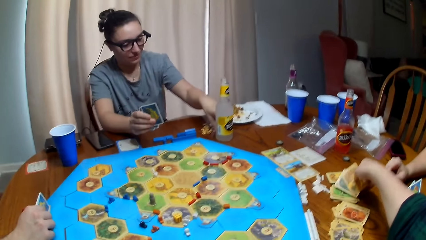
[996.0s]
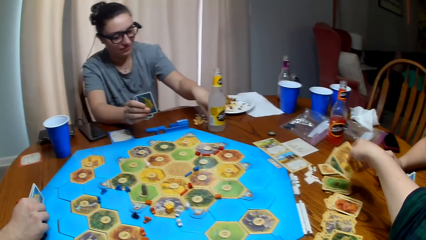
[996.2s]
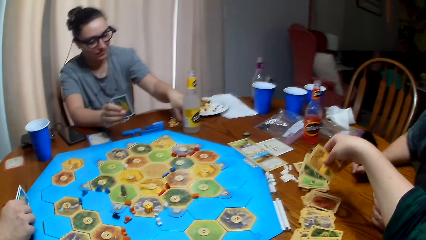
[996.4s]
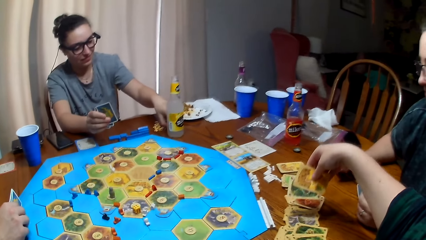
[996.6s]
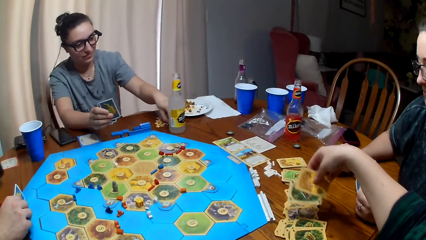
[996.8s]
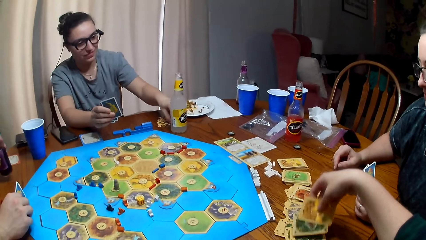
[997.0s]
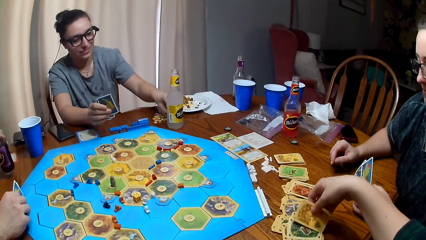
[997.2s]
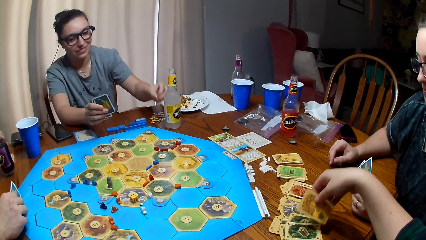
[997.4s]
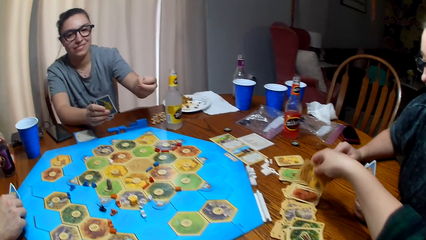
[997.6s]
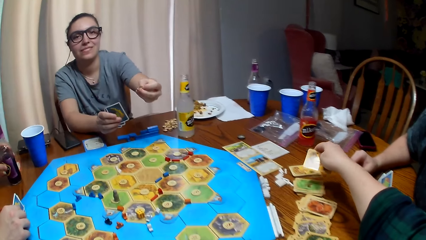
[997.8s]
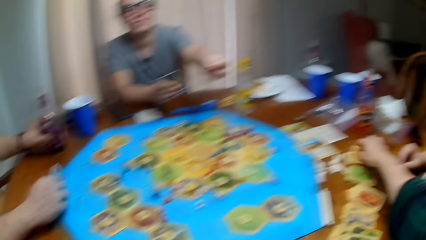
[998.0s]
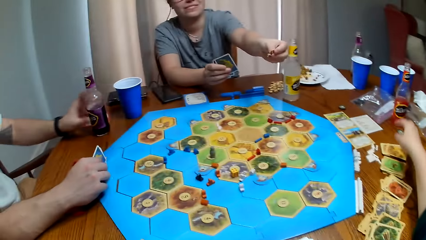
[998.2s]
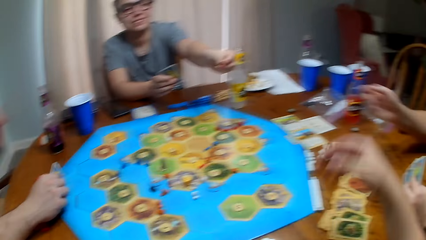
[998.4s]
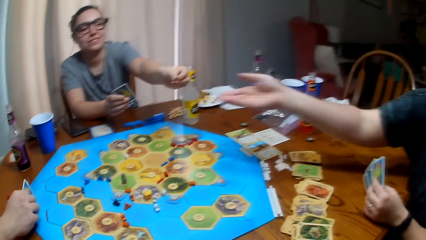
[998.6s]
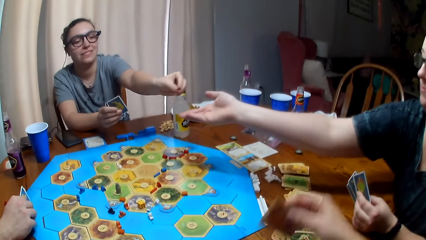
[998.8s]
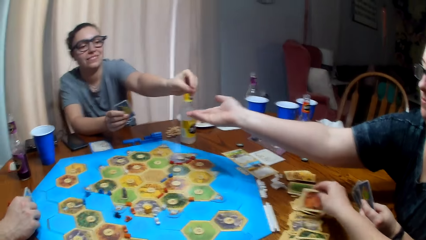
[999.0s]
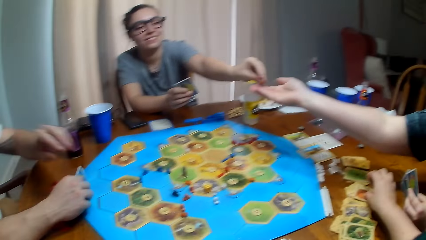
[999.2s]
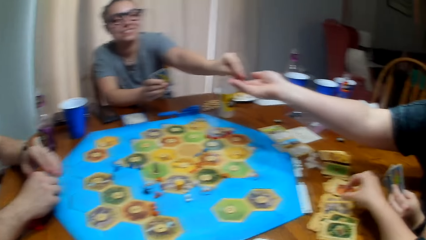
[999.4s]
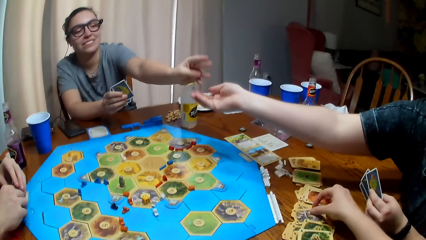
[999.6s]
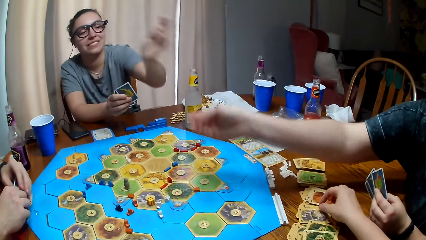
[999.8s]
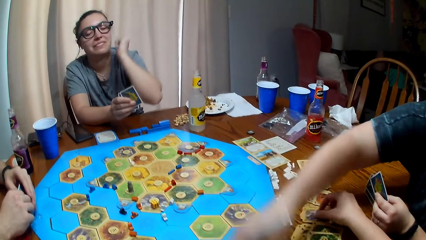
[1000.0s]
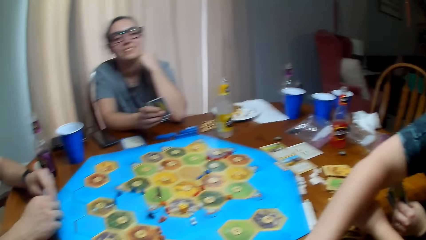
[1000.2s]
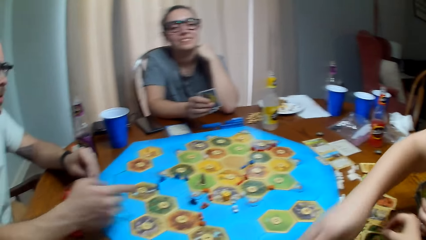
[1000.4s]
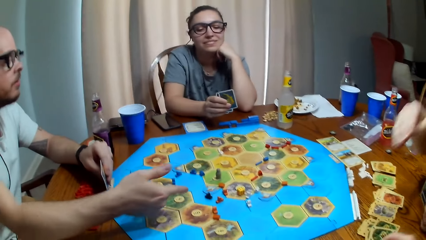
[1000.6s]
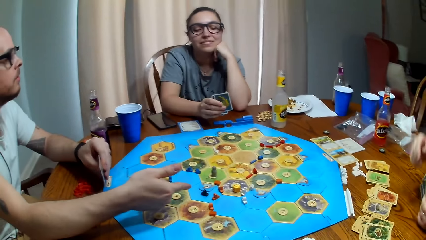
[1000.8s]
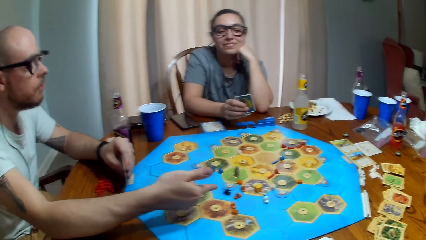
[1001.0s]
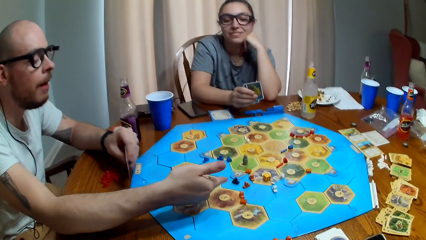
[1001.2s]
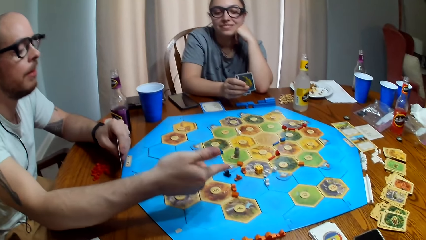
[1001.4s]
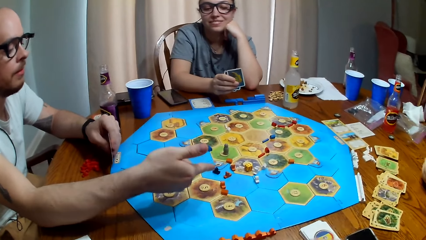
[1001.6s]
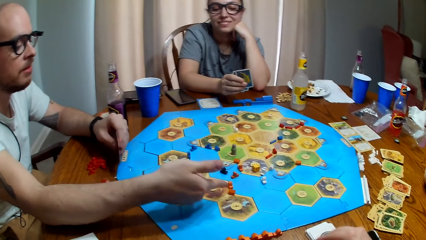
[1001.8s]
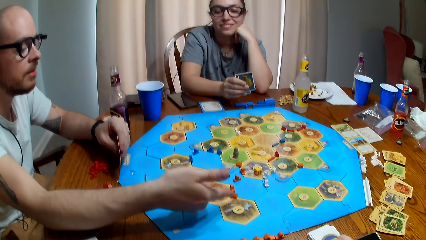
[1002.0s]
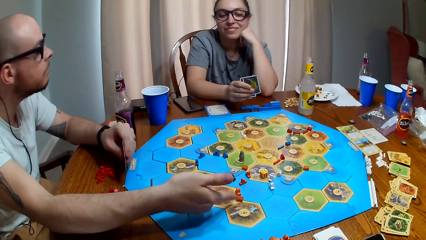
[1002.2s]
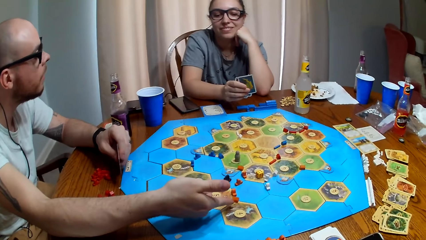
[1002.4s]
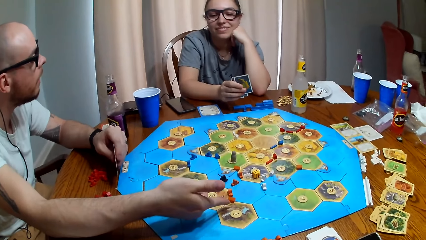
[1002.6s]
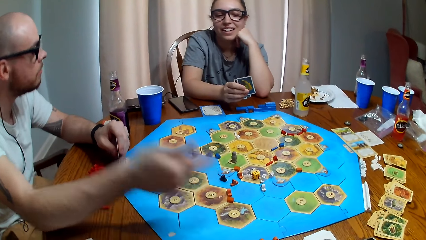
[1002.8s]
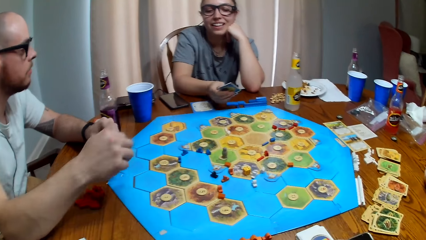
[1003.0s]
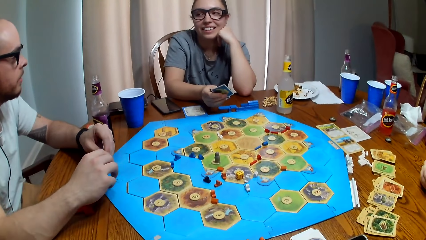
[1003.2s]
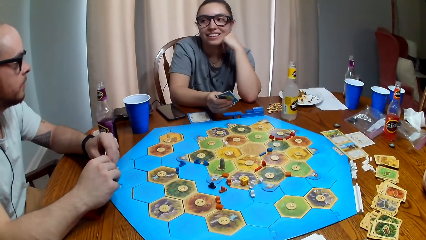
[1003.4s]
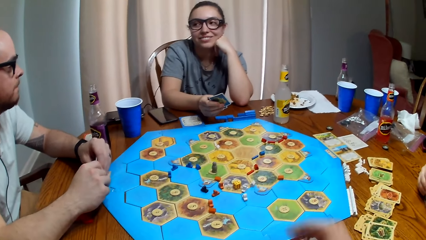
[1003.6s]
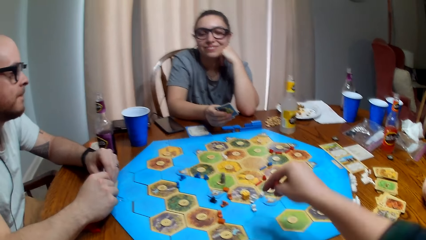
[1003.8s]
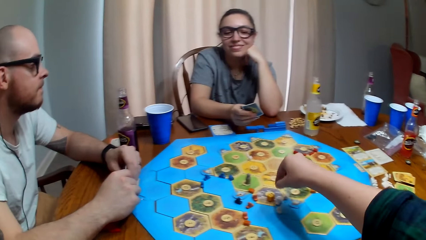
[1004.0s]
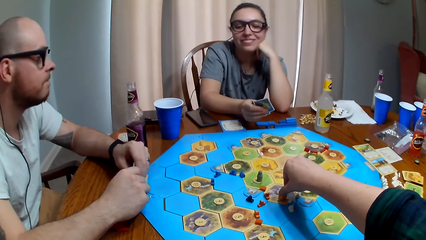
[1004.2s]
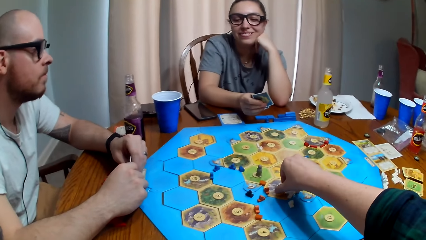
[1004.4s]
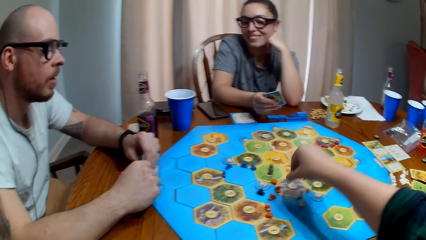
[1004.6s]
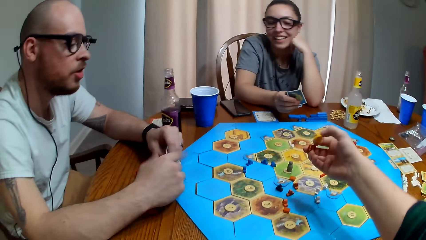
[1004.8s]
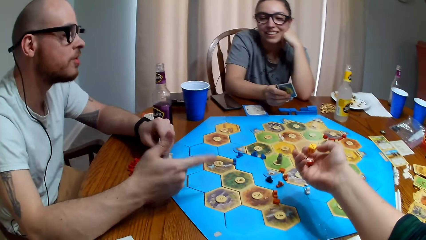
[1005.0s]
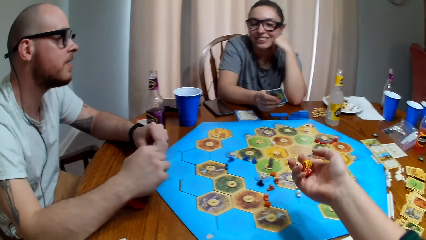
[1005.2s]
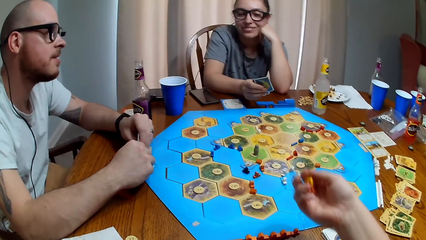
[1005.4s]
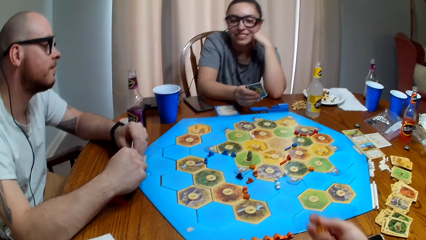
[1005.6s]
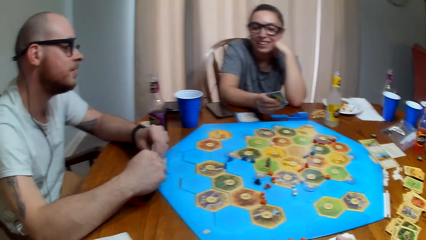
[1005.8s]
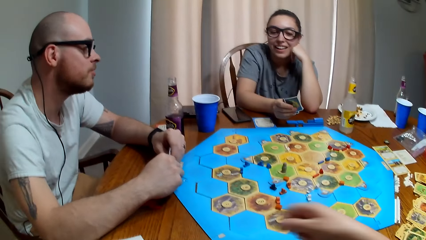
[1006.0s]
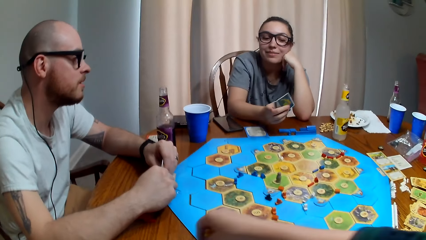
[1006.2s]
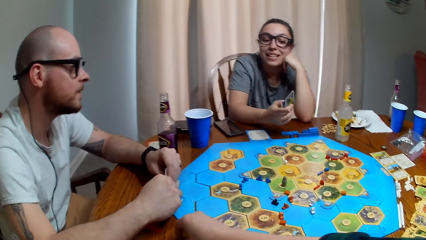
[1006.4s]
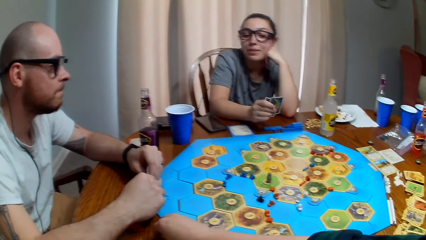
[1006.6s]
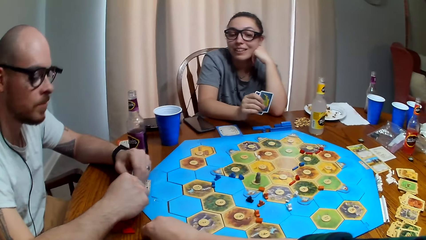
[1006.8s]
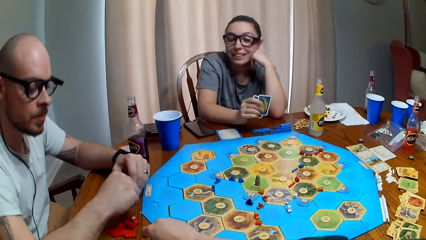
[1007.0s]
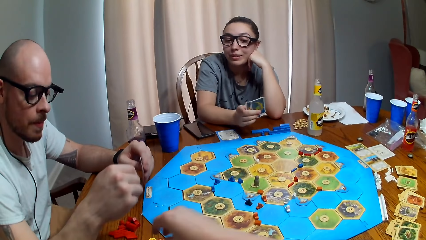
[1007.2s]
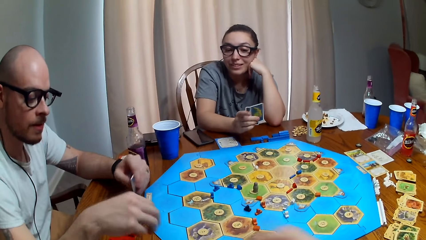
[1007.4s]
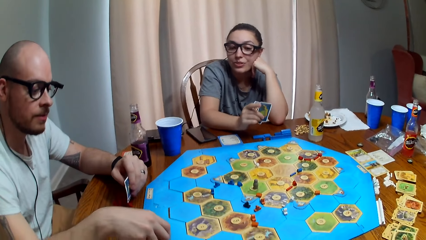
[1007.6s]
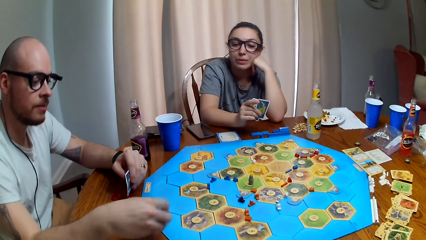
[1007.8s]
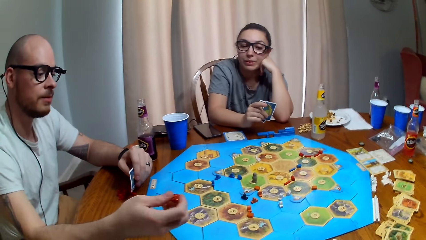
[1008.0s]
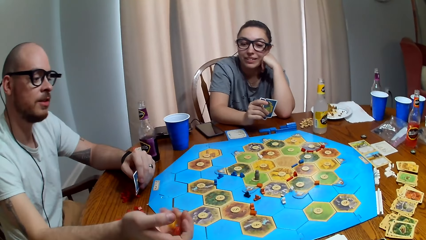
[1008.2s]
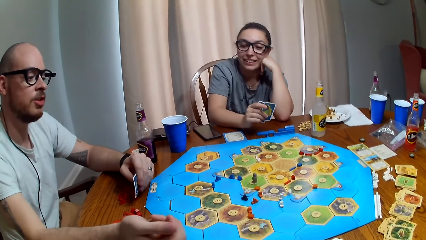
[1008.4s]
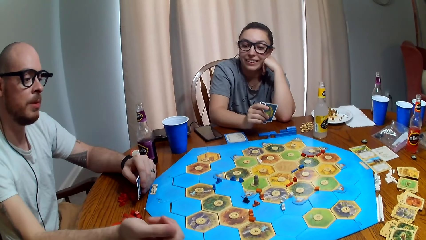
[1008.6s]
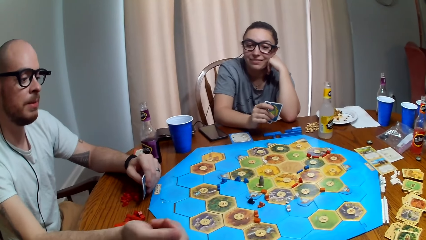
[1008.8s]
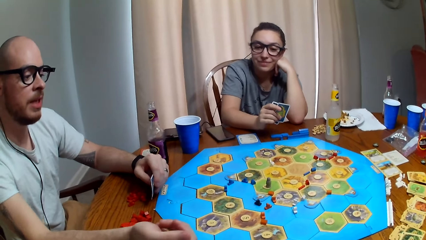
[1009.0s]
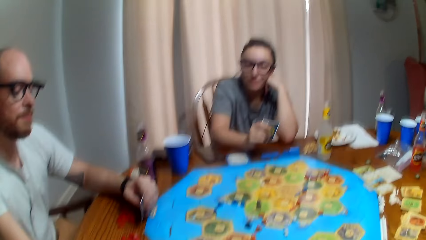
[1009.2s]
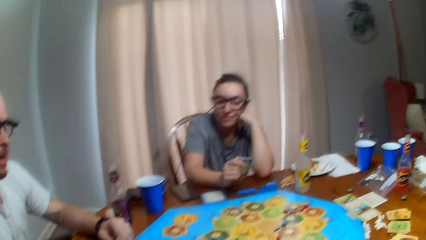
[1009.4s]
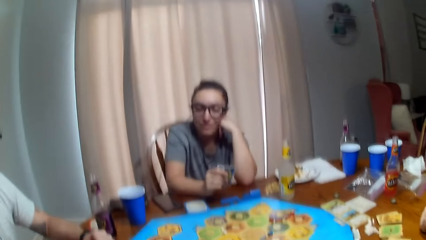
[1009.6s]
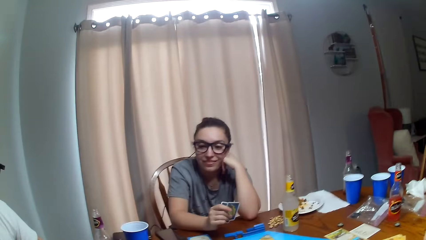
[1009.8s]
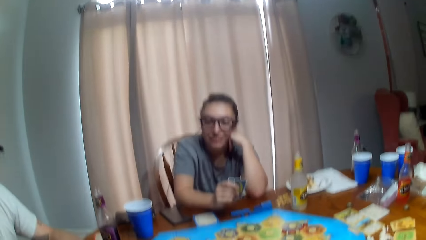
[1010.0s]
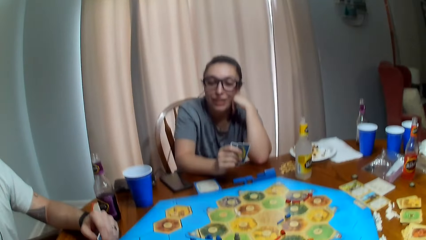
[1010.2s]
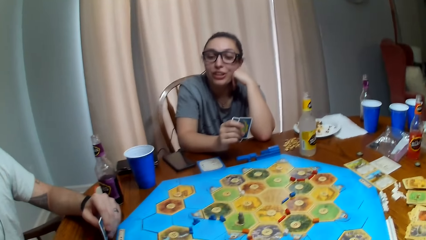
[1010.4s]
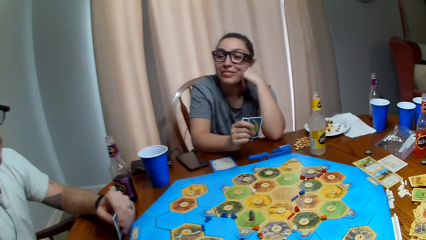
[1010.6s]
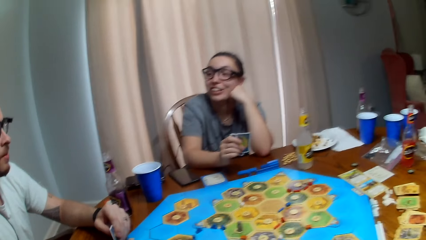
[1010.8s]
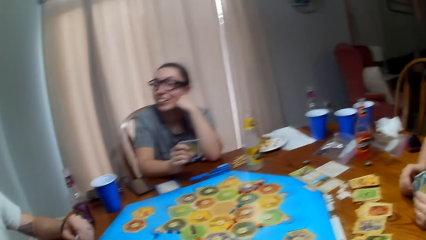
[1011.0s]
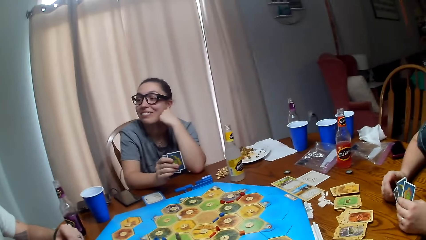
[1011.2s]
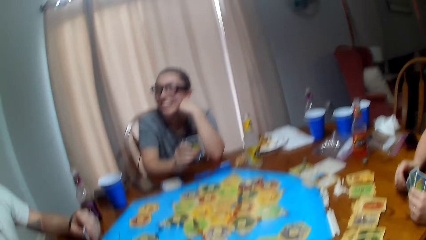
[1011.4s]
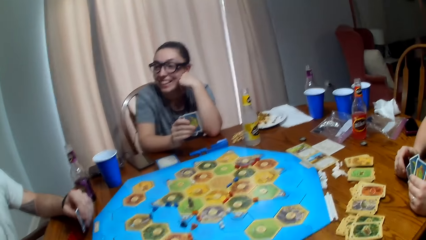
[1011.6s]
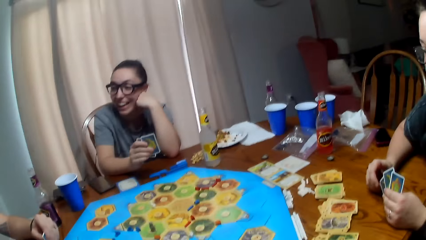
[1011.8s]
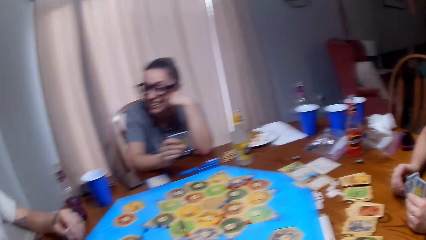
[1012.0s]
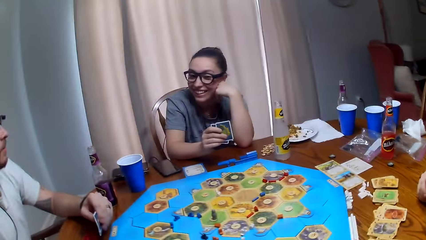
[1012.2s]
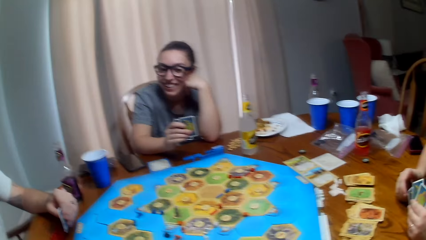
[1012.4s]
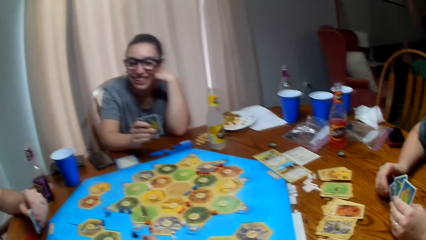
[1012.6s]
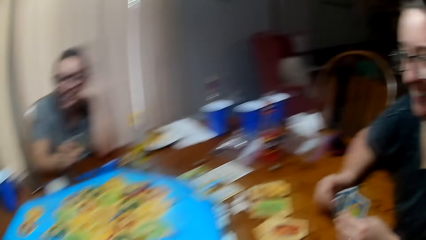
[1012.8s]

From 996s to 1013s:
The camera wearer puts the cards on the table. A person picks coins from the table. The person passes the coins to another person. The other person puts the coins on the table. A third person dialogues with the camera wearer, the first person and the second person. The camera wearer picks up a brick from the board. They pick up dice. They put the dice on the board. The third person rolls the dice on the table. The camera wearer dialogues with the third person, the second person and the first person. A person talks.
